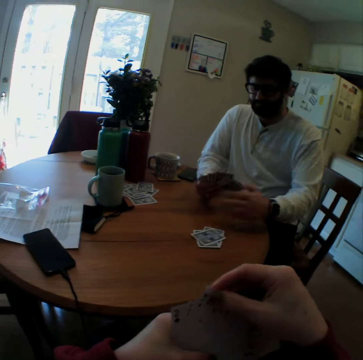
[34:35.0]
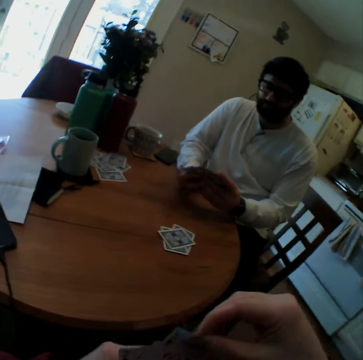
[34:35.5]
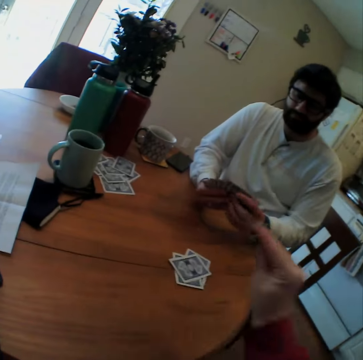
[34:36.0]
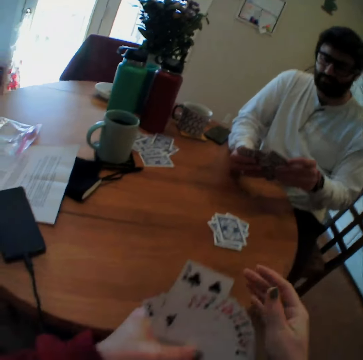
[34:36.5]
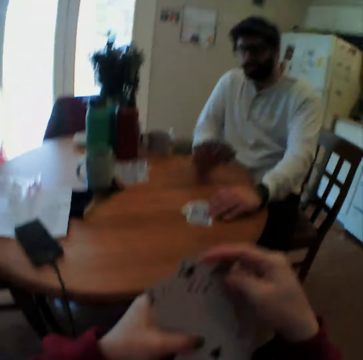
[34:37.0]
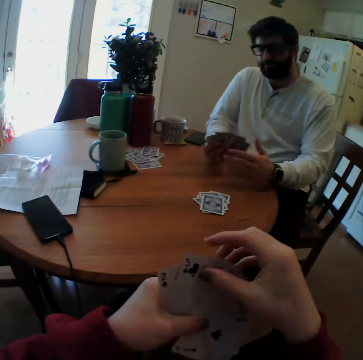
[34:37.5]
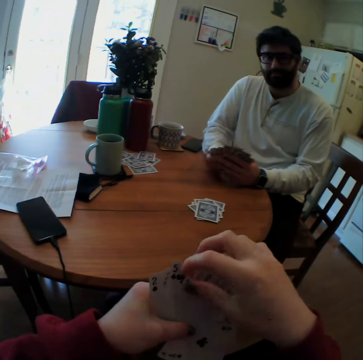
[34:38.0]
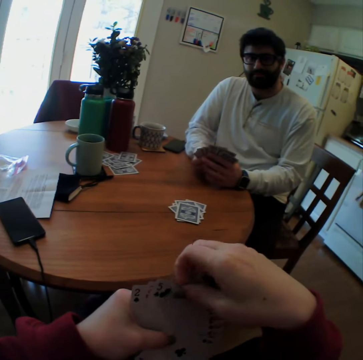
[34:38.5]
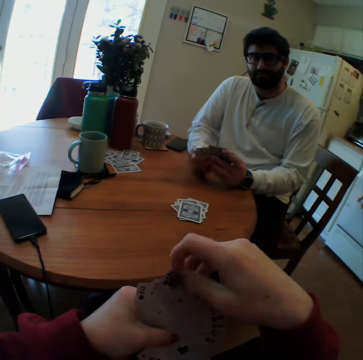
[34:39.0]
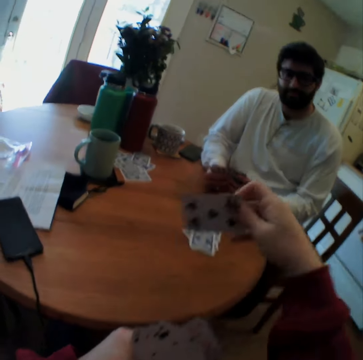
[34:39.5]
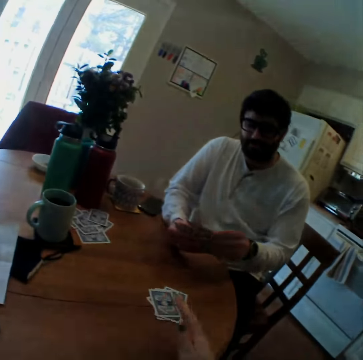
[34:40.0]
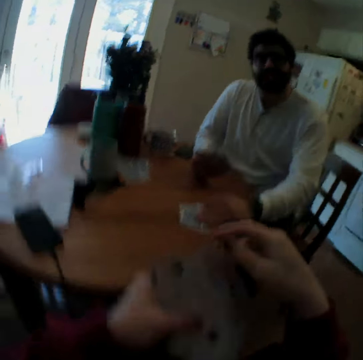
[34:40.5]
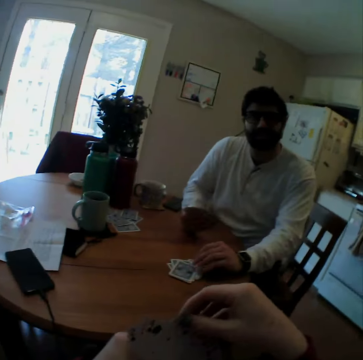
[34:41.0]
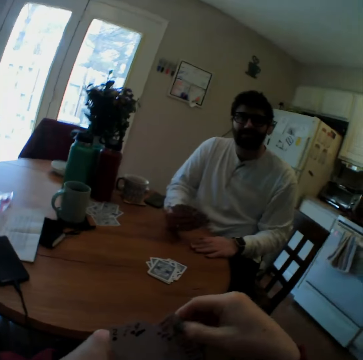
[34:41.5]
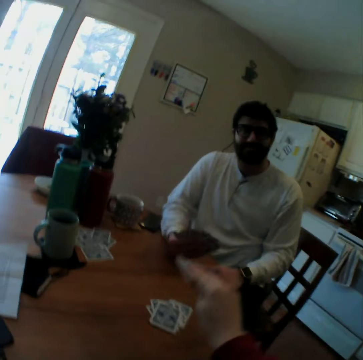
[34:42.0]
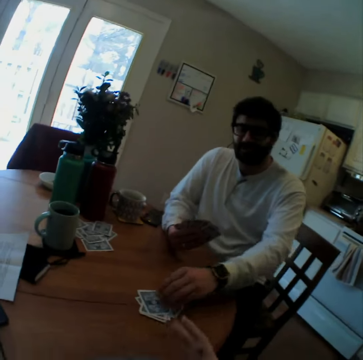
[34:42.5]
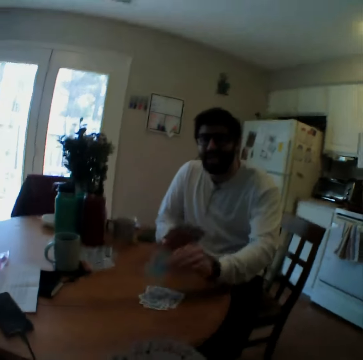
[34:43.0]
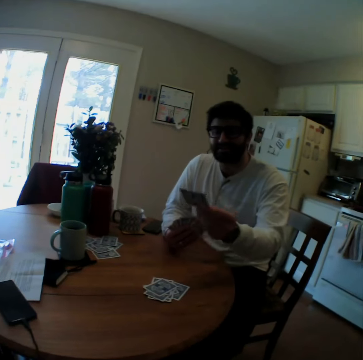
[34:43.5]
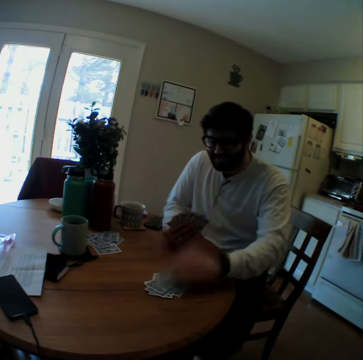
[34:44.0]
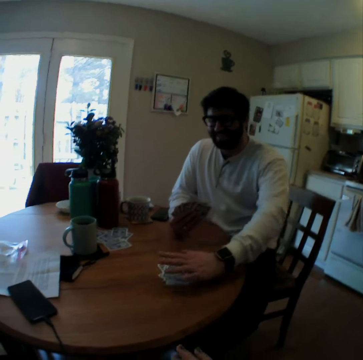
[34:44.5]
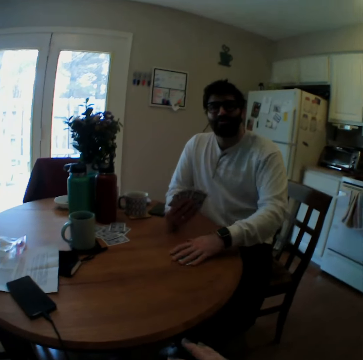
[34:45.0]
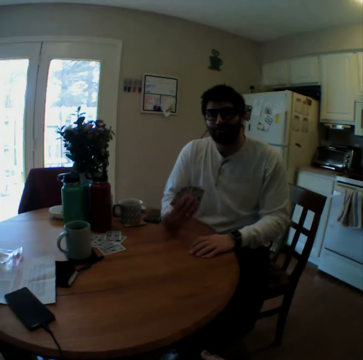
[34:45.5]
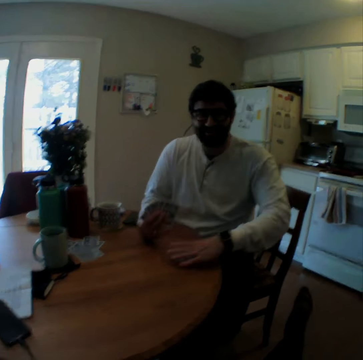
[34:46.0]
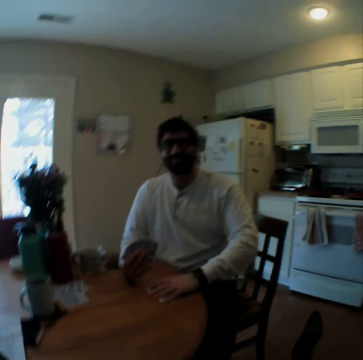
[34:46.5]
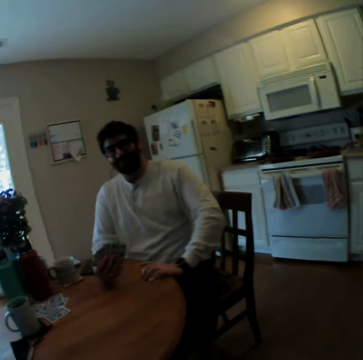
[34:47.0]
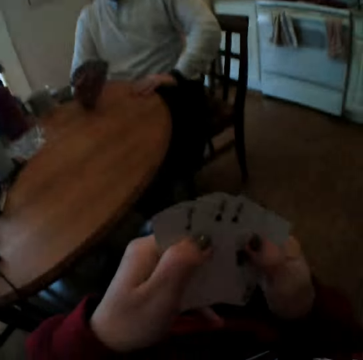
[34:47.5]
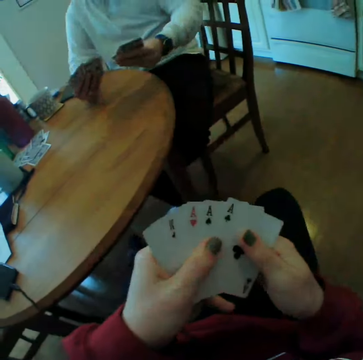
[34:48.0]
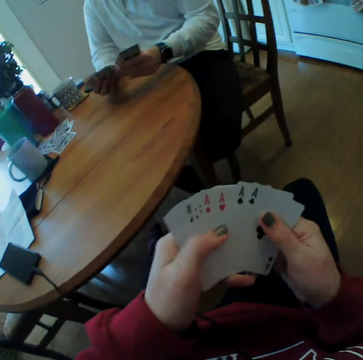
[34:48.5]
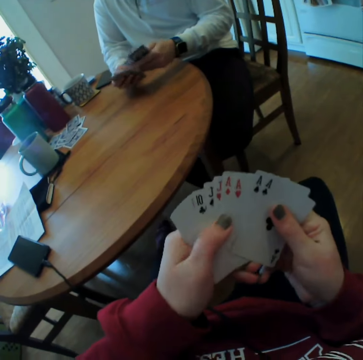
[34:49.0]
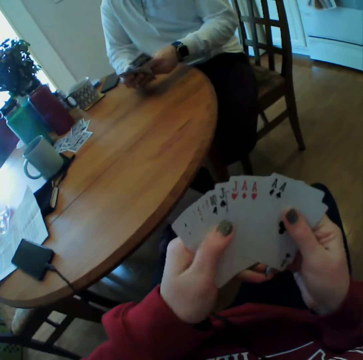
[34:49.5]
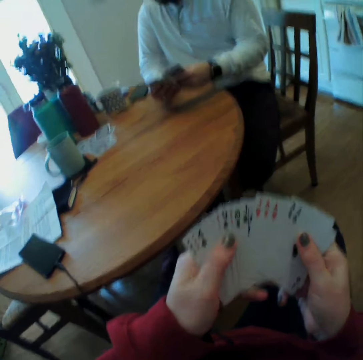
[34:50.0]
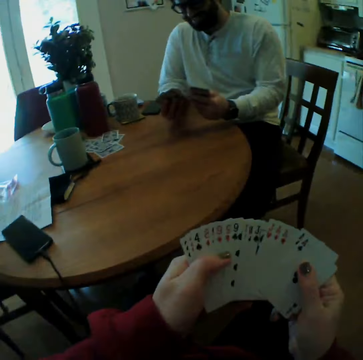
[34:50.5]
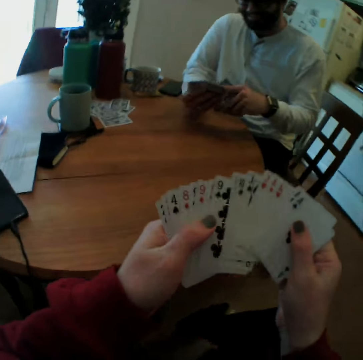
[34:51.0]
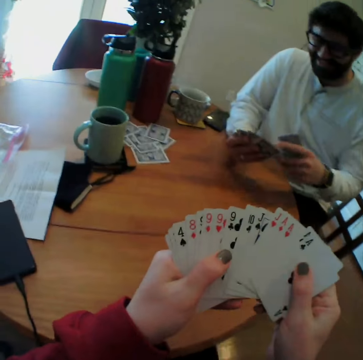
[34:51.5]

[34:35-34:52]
A man plays card games with the camera wearer. The man puts a card on a table. The camera wearer puts a card on the table. The man puts a card on the table. The camera wearer speaks and puts a card on the table. The man puts a card on the table and speaks. The camera wearer puts a card on the table. The man takes a playing card from the table, looks at the playing card, and puts the playing card back on the table. The camera wearer takes the playing cards on the table. The man pulls cards and picks up cards. The camera wearer arranges the playing cards and sighs. The man arranges the playing cards.

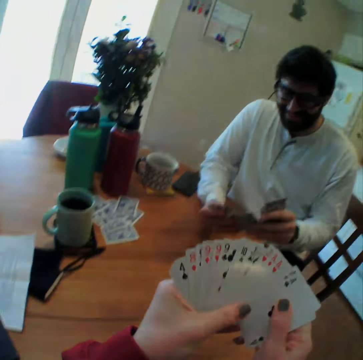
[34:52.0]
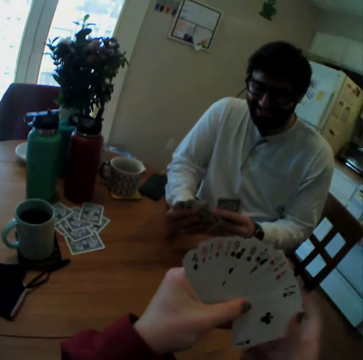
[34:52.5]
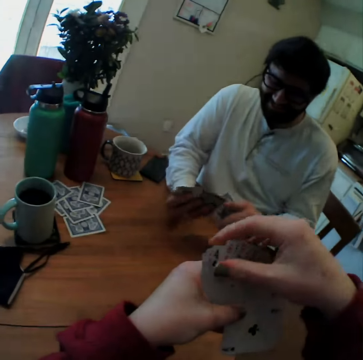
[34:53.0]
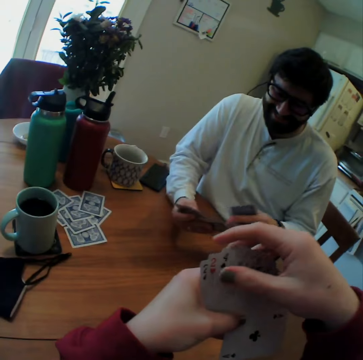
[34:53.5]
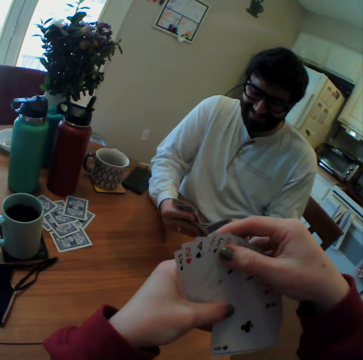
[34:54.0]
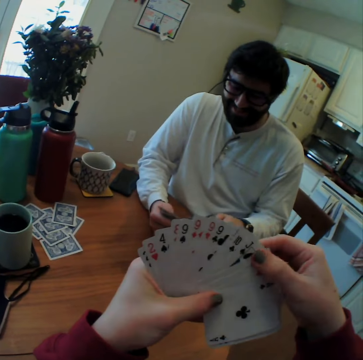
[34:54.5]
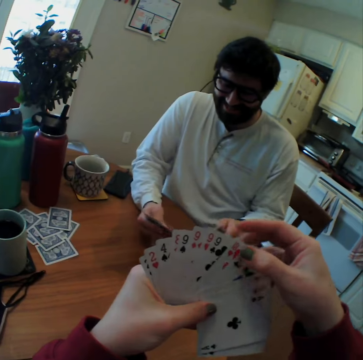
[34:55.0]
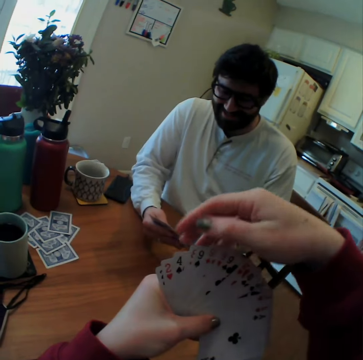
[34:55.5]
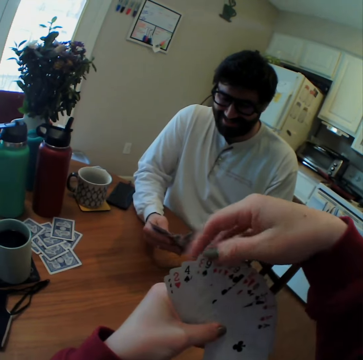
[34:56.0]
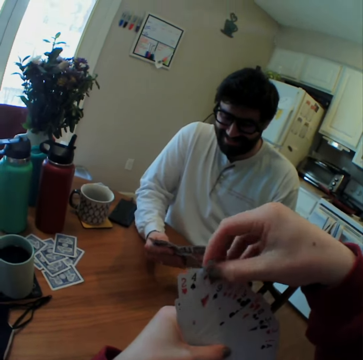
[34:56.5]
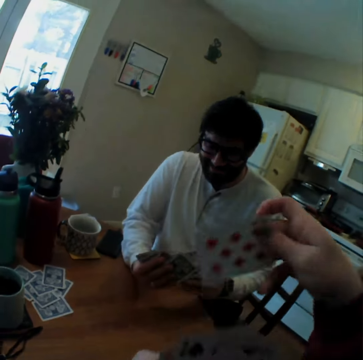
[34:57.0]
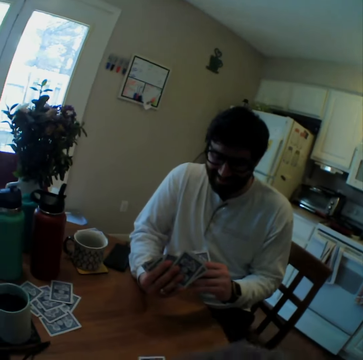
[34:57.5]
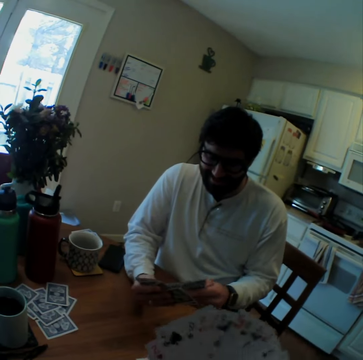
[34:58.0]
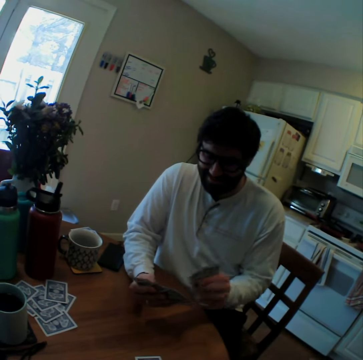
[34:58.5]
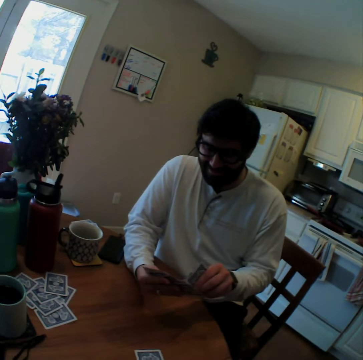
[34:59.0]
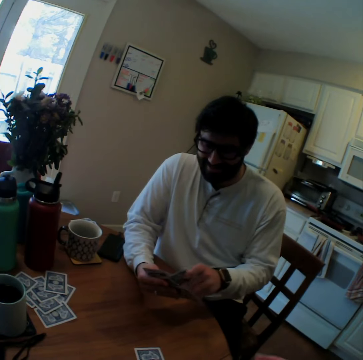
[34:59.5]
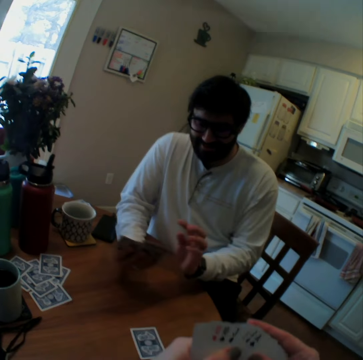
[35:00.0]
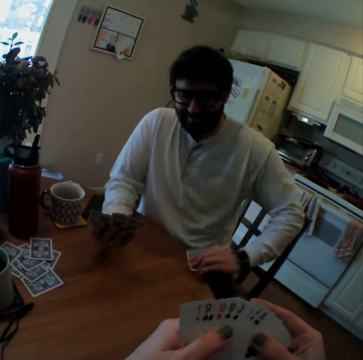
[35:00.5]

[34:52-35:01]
The camera wearer speaks. They play game cards with a person. They put a card on a table.

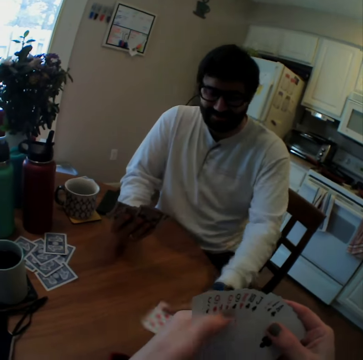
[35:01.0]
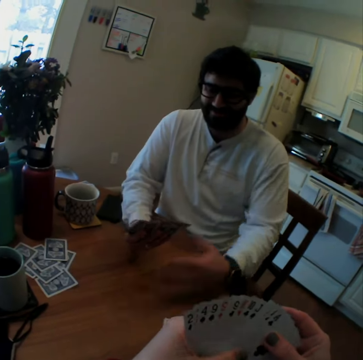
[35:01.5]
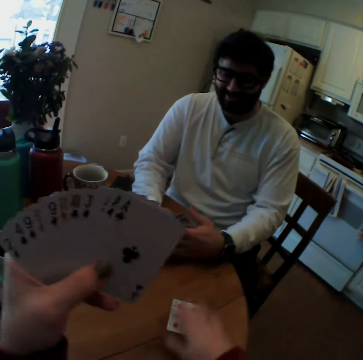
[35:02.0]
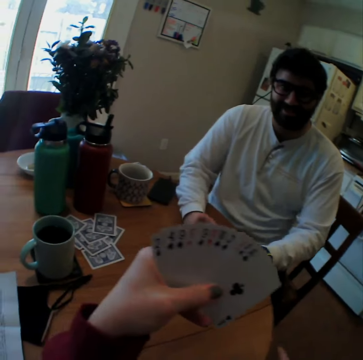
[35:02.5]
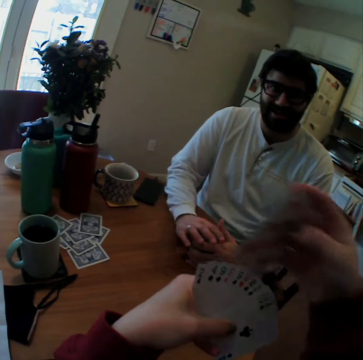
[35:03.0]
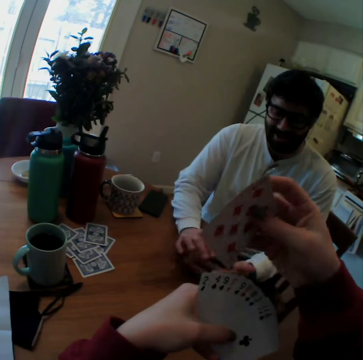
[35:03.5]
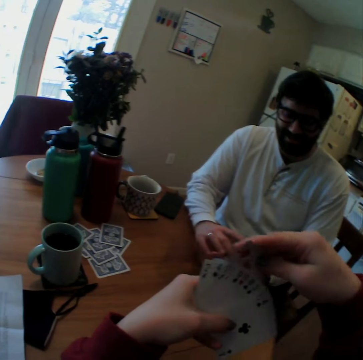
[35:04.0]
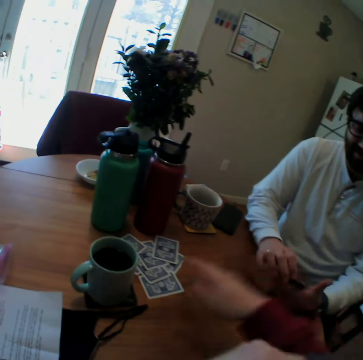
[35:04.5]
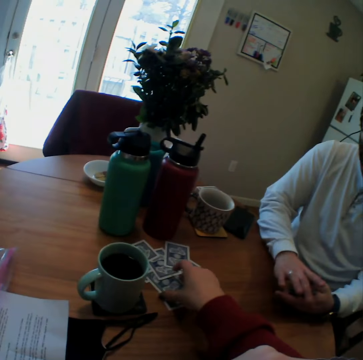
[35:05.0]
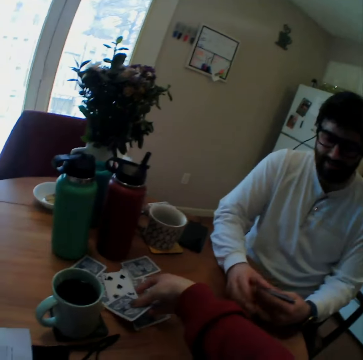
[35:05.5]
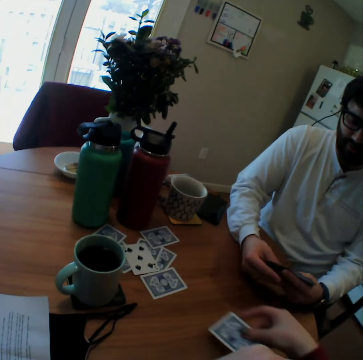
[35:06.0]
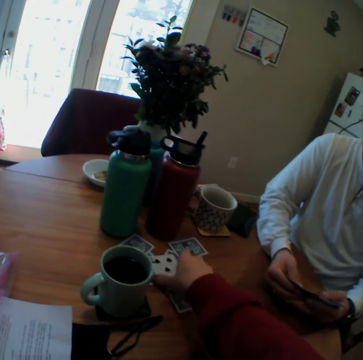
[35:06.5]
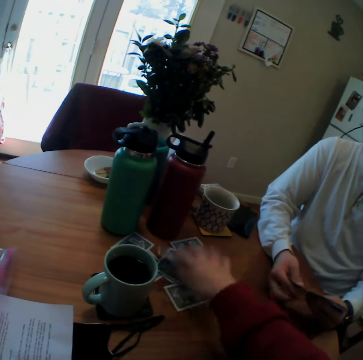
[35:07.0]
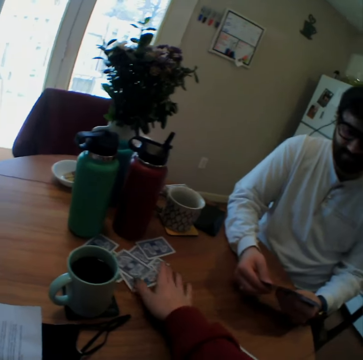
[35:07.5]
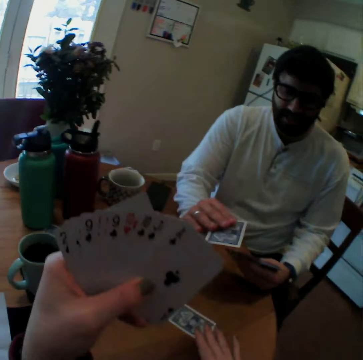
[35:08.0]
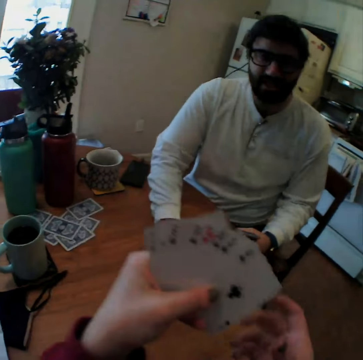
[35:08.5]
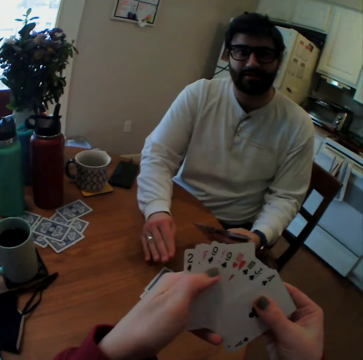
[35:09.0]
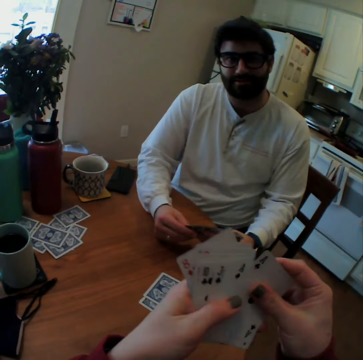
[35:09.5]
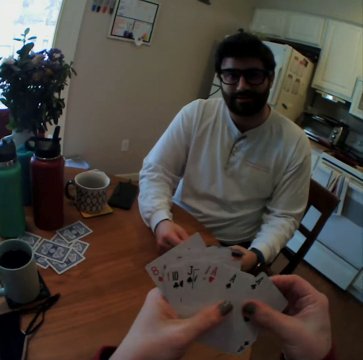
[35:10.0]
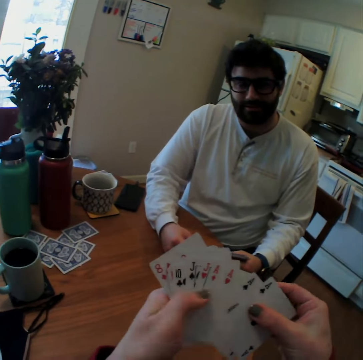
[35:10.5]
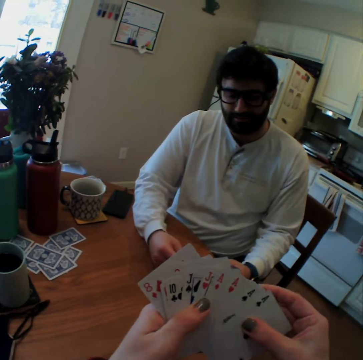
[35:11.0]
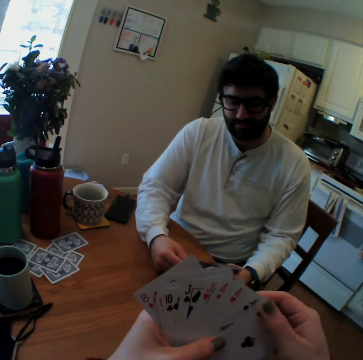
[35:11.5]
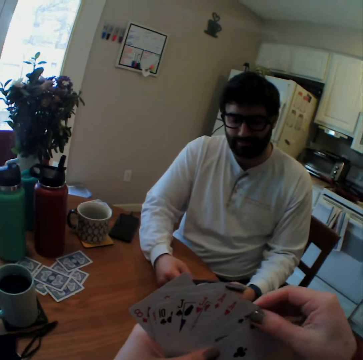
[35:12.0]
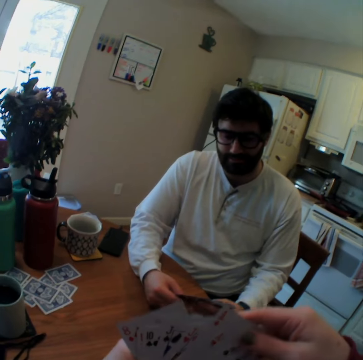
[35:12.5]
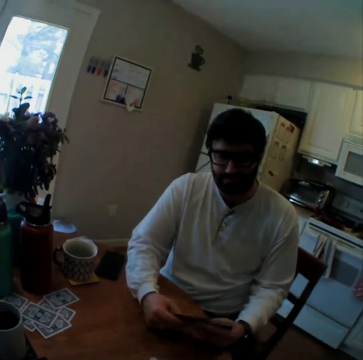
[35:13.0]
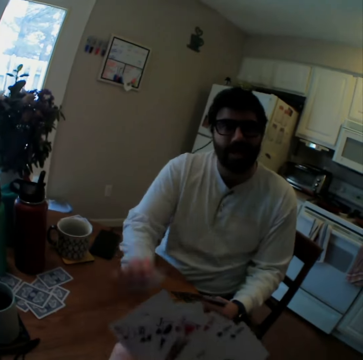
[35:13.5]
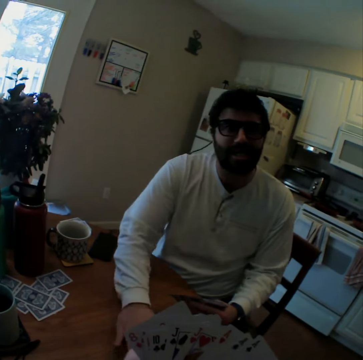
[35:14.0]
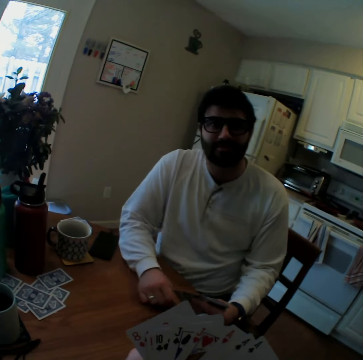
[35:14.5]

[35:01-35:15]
A man turns a card. The man speaks. The camera wearer takes some playing cards on the table. They turn a card. They turn cards. The man puts a card on a table. The camera wearer sings. They put a card on the table.
